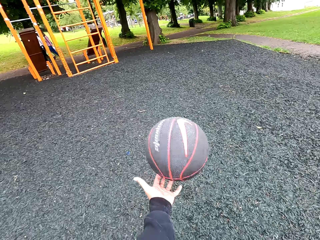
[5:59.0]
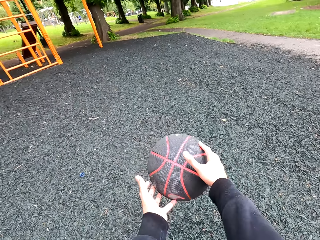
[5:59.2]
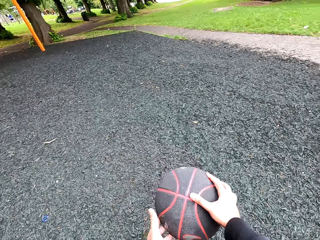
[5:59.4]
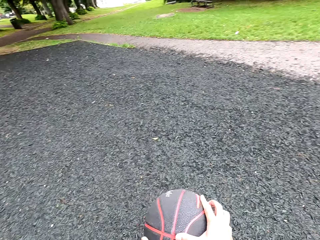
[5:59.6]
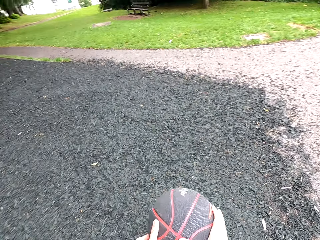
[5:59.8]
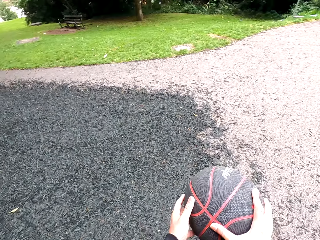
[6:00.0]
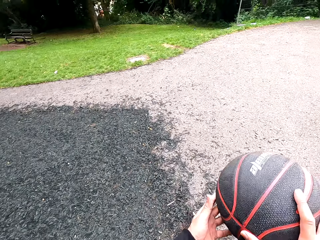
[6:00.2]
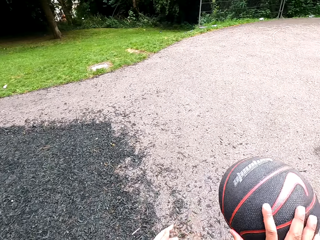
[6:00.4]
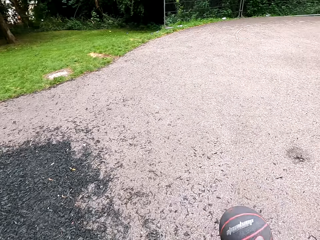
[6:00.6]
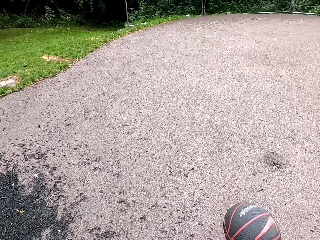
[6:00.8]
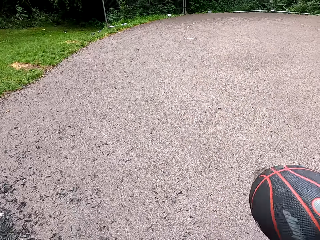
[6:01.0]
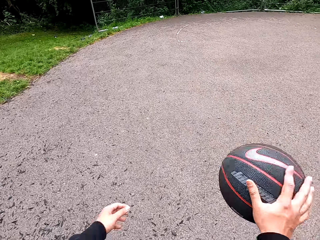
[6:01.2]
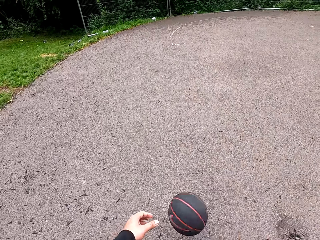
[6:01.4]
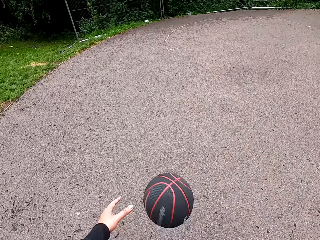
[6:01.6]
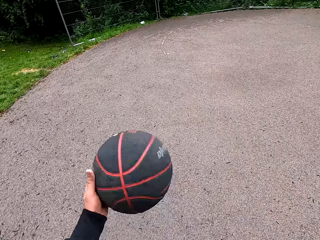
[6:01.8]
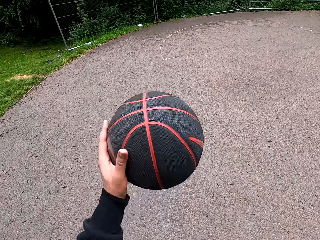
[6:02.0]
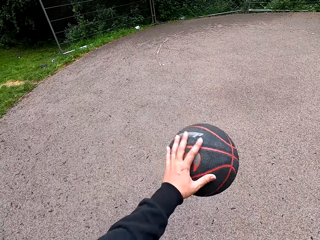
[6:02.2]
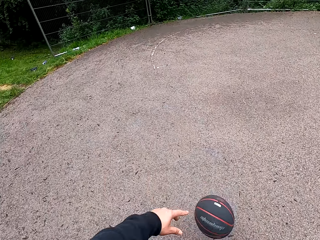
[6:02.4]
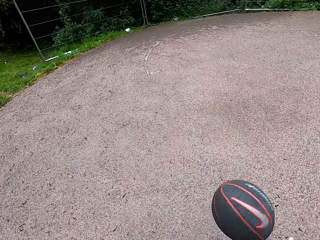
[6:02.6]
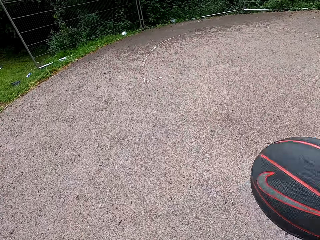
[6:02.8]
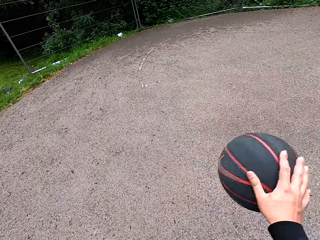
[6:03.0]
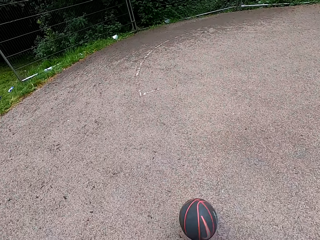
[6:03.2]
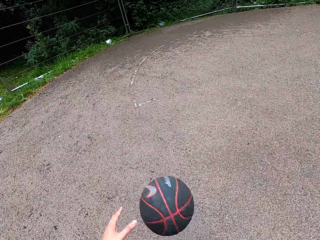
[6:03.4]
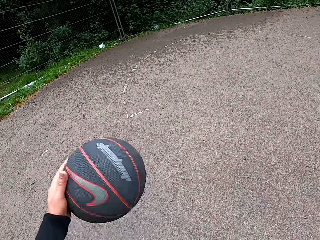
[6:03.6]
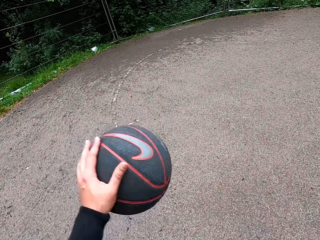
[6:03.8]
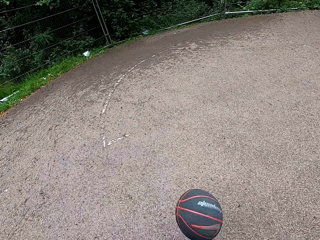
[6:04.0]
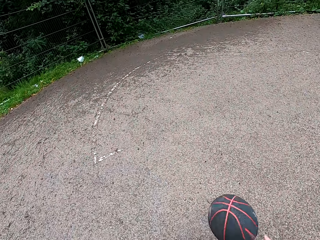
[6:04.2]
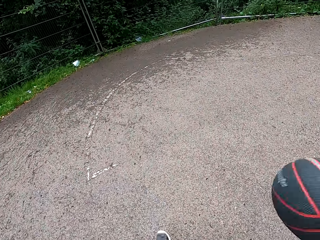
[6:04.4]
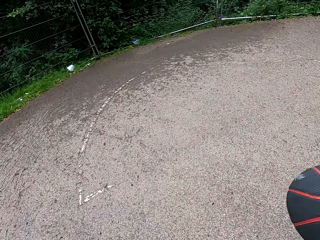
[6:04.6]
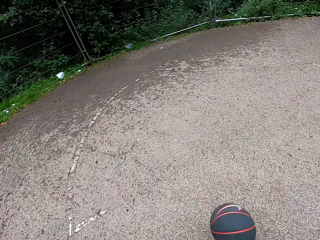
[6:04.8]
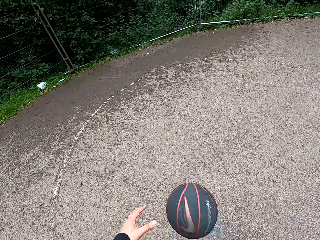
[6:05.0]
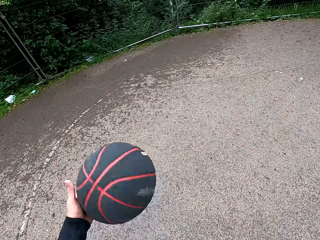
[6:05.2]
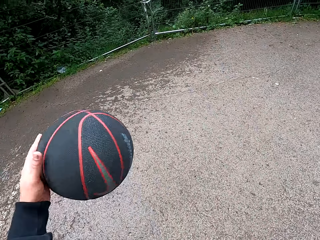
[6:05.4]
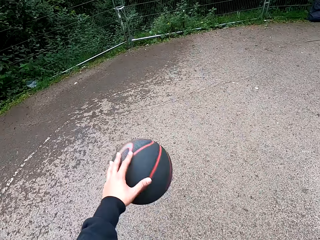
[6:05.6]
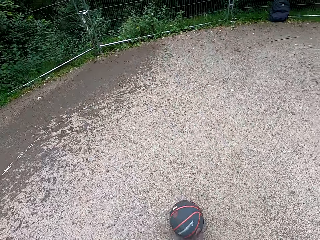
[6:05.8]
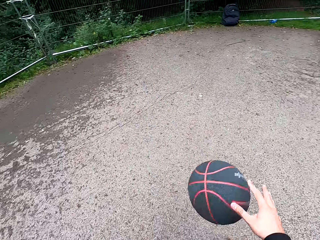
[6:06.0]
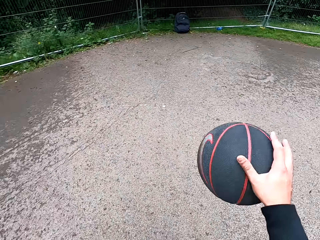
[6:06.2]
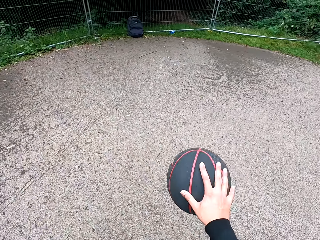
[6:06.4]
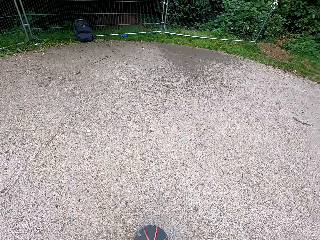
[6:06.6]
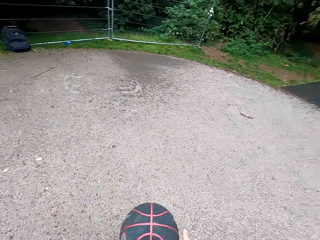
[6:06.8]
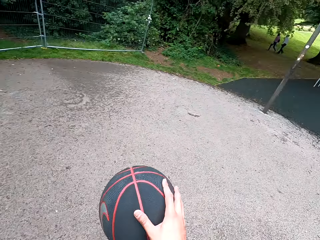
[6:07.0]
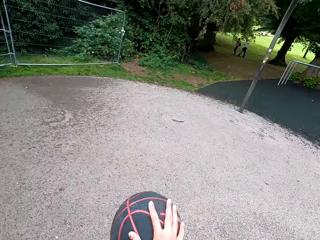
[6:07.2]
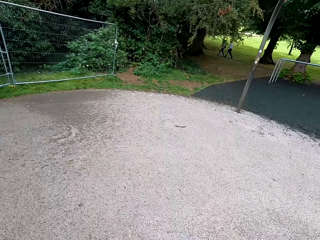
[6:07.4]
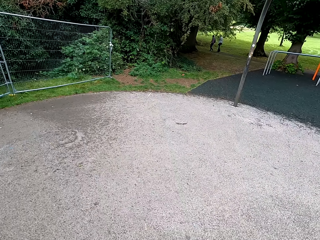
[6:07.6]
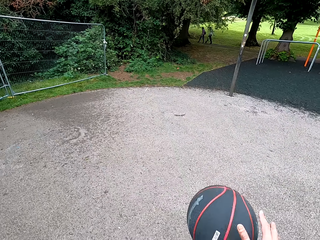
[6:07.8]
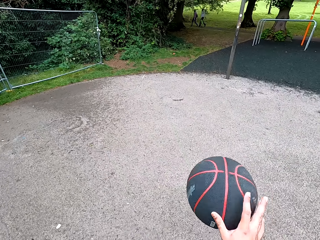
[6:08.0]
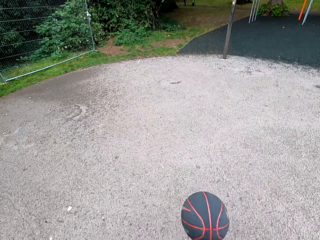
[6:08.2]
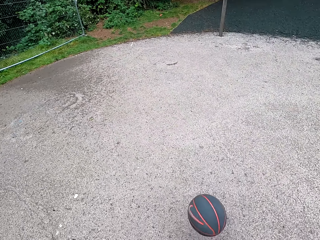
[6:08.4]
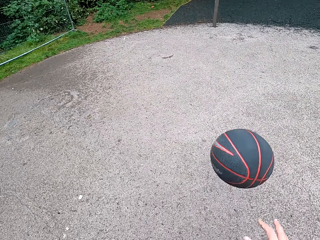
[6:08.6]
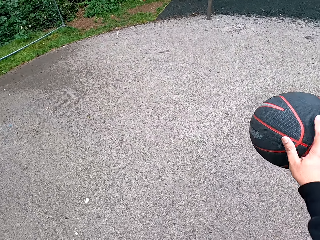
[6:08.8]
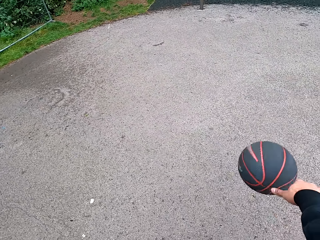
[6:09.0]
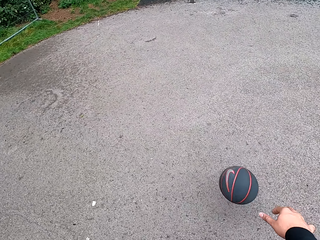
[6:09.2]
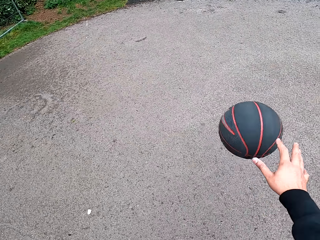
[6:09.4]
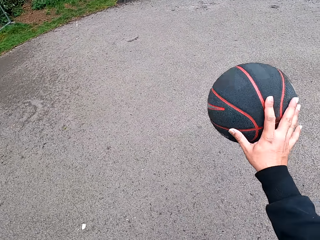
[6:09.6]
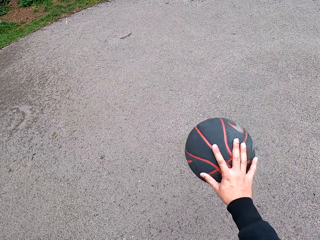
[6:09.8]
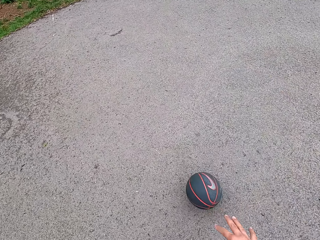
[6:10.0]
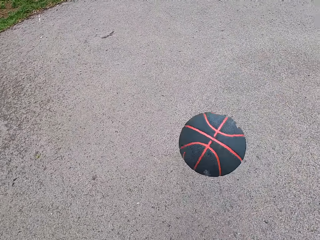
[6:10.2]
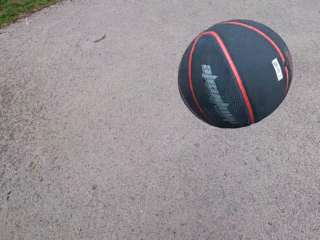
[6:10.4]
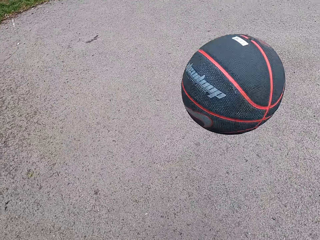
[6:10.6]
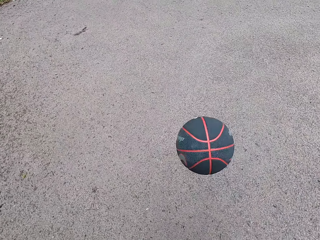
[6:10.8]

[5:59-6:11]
The camera wearer holds the ball. They play basketball.

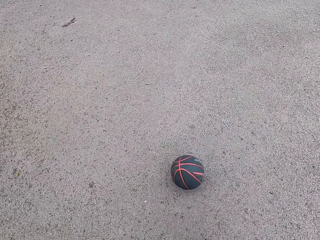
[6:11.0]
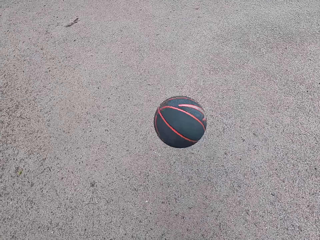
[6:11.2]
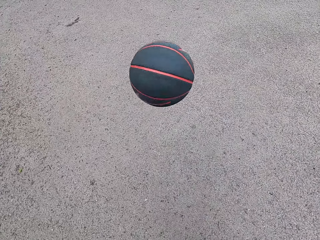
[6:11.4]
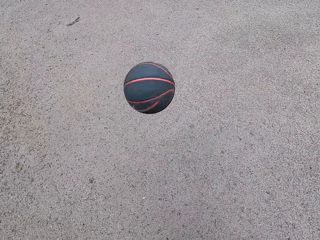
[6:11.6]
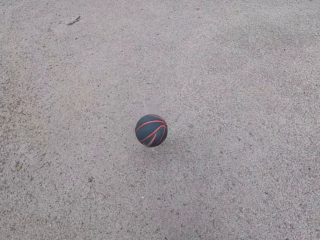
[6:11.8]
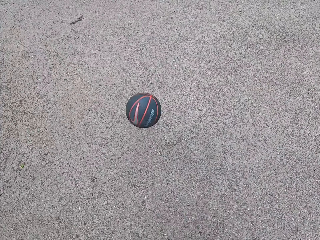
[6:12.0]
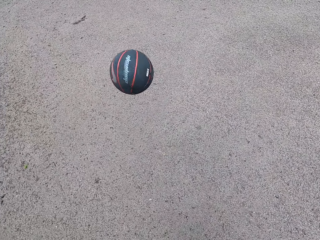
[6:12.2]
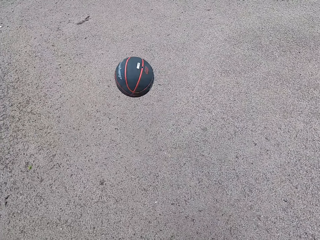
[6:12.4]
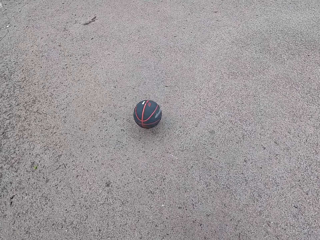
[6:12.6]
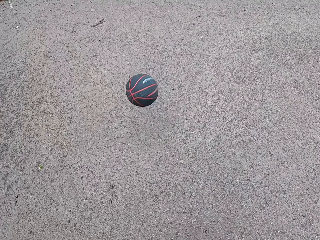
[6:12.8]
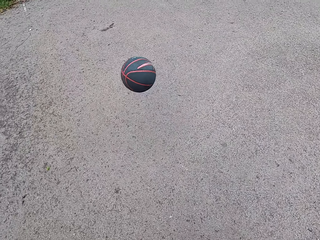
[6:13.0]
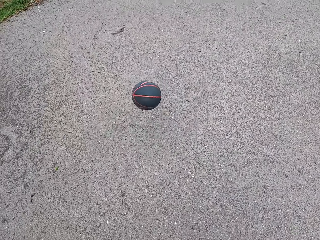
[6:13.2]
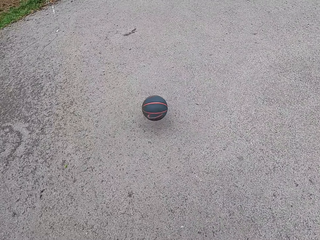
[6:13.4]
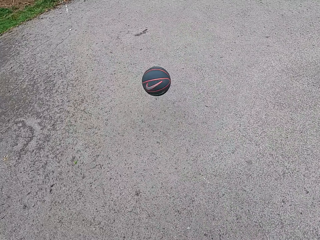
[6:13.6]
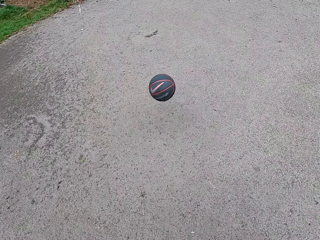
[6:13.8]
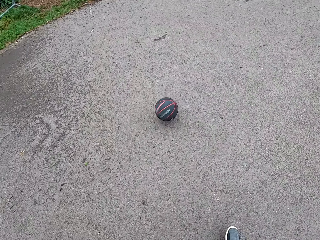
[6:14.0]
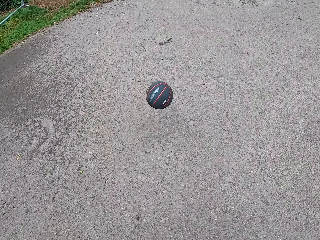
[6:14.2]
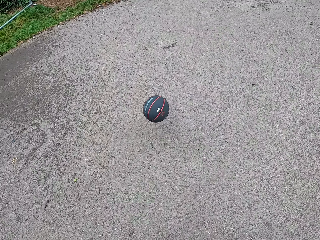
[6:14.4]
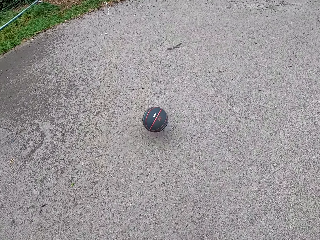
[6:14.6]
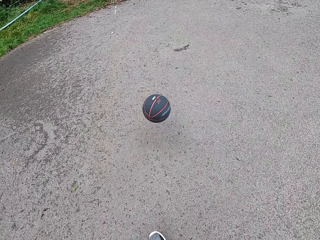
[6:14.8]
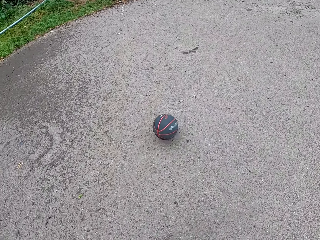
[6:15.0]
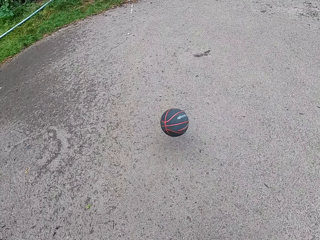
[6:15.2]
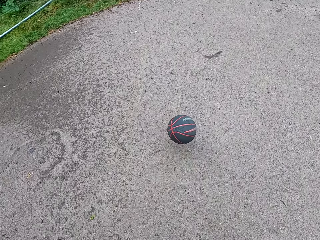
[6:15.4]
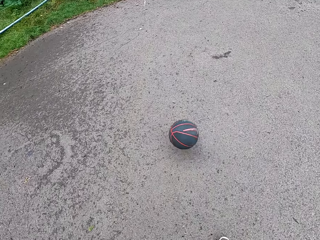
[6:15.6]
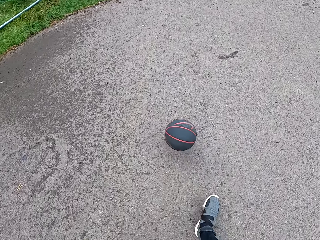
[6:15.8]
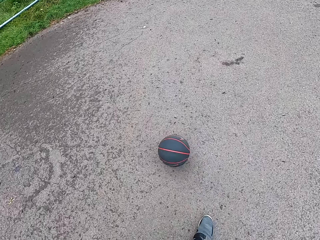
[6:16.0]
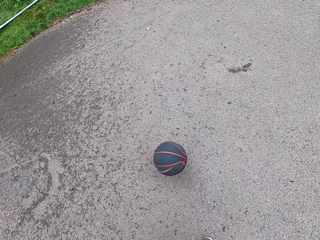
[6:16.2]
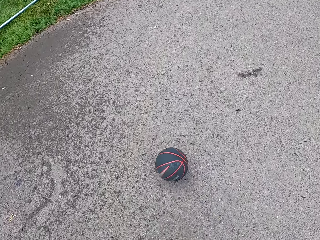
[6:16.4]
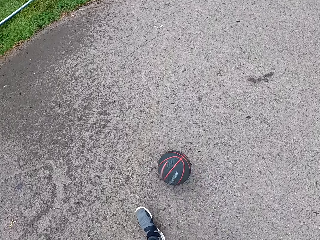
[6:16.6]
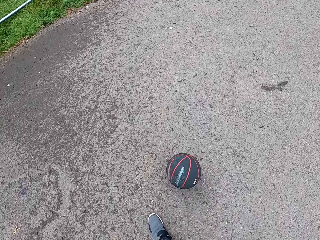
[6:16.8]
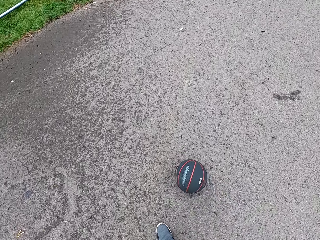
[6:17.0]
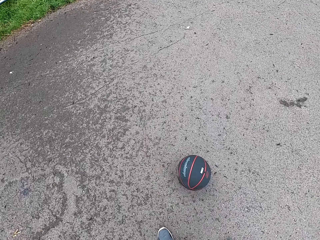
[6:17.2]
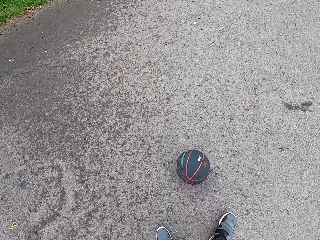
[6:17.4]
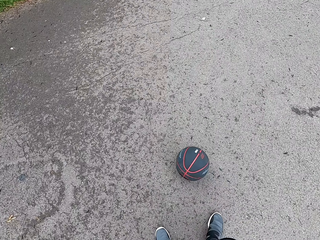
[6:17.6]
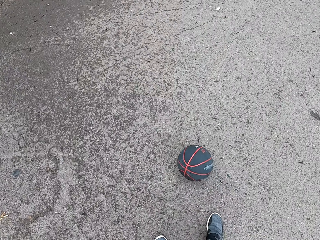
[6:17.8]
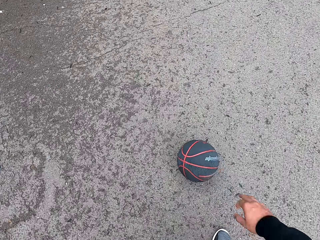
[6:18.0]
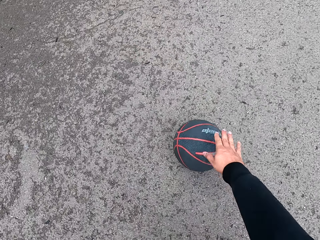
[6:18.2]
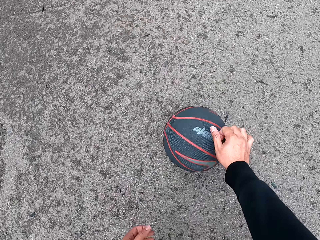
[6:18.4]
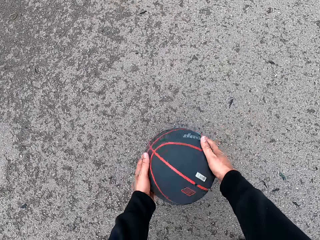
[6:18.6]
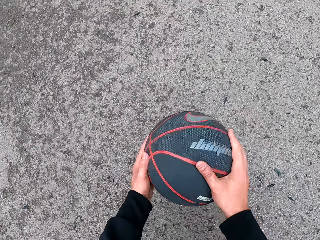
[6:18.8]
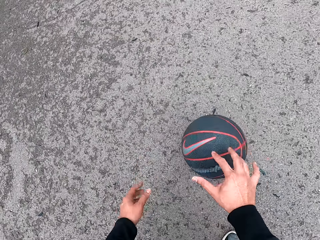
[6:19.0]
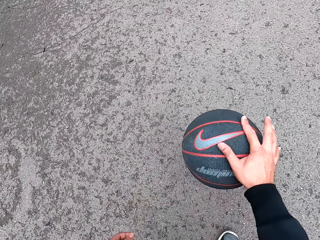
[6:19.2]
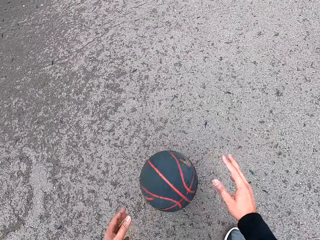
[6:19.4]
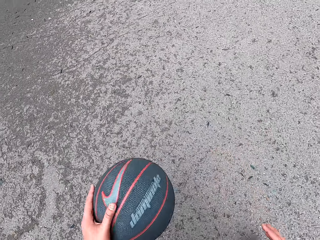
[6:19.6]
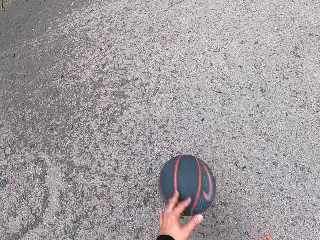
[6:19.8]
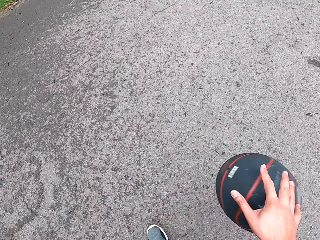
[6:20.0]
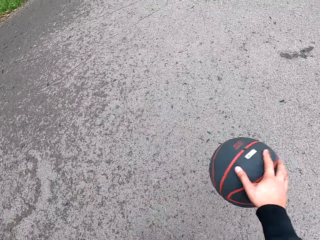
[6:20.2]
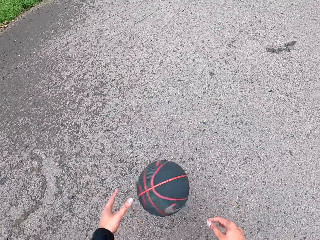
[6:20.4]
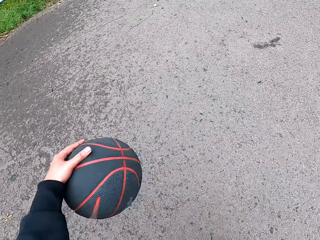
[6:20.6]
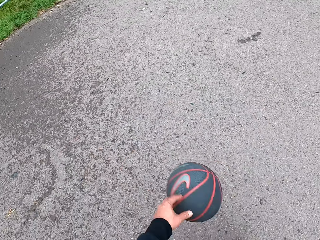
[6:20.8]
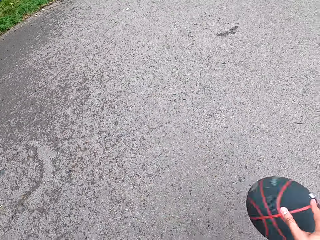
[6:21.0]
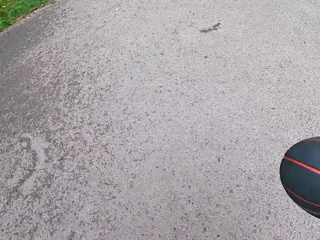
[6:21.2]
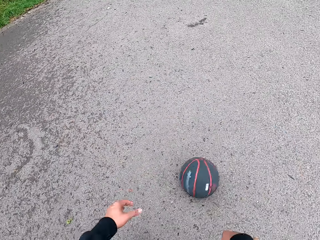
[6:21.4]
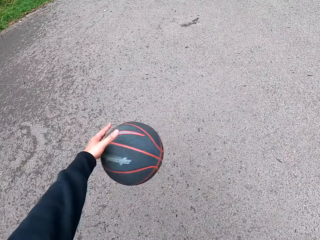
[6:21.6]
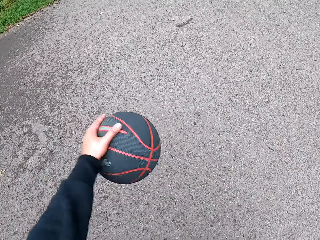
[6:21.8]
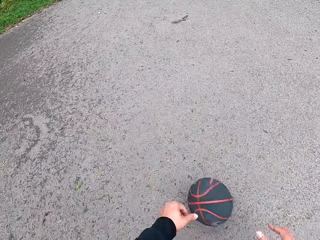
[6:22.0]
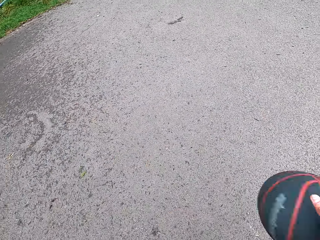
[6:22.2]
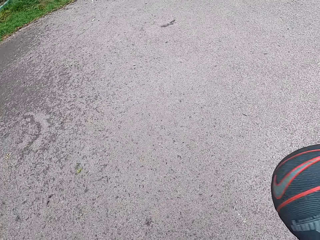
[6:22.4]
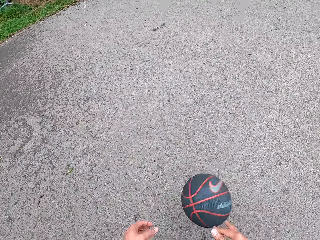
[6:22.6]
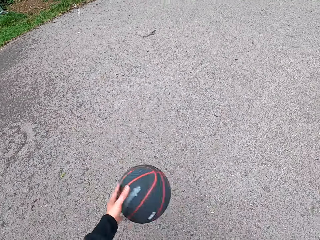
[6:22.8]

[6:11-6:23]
The camera wearer takes the ball from the ground. They play basketball.
